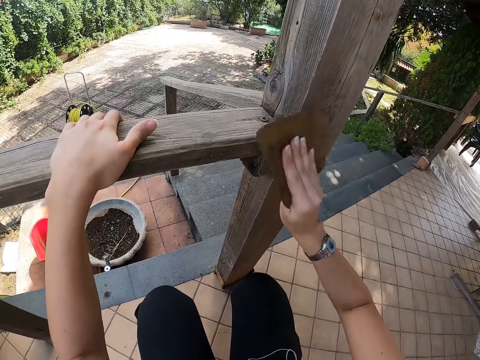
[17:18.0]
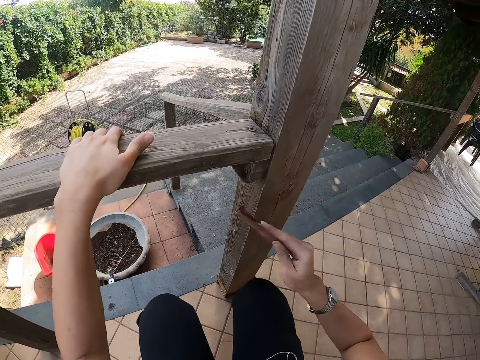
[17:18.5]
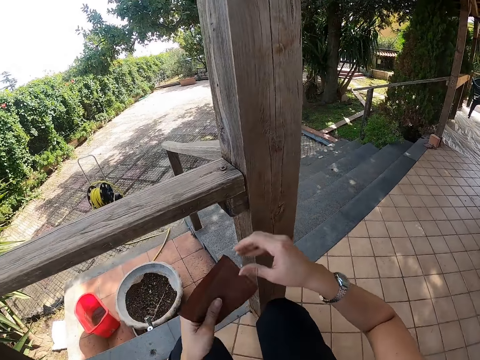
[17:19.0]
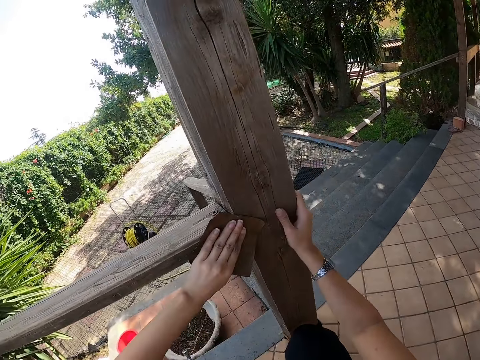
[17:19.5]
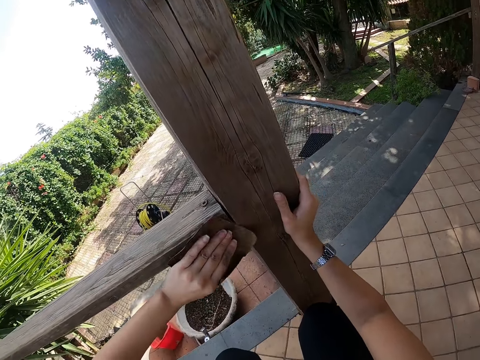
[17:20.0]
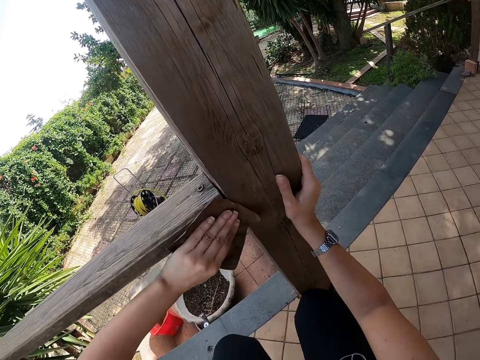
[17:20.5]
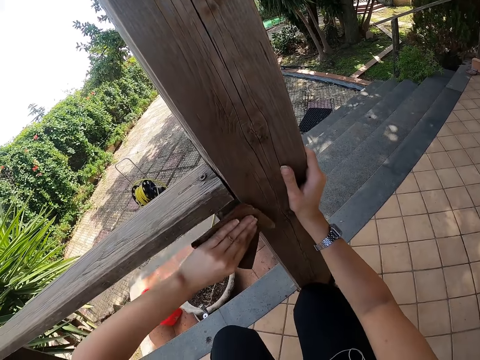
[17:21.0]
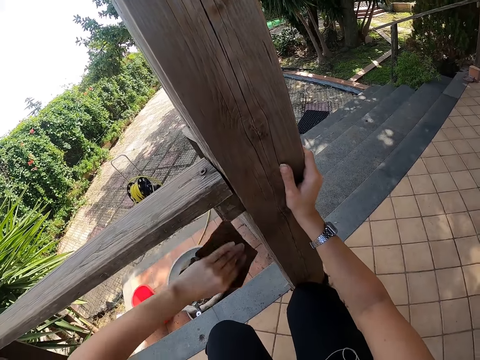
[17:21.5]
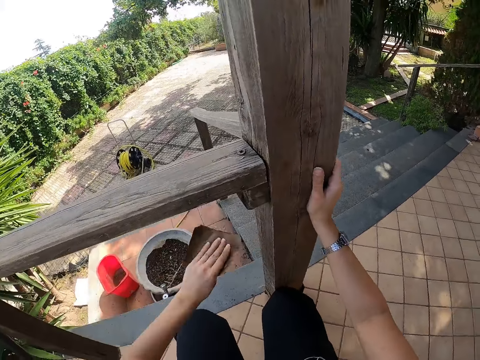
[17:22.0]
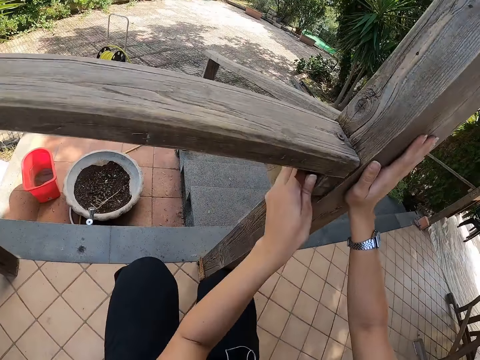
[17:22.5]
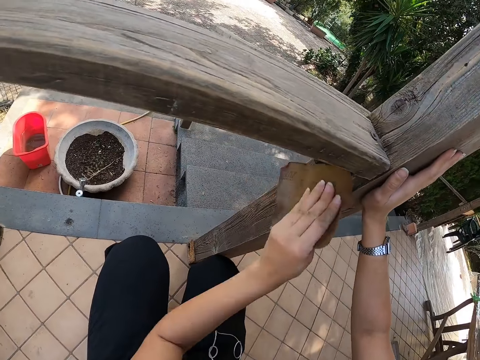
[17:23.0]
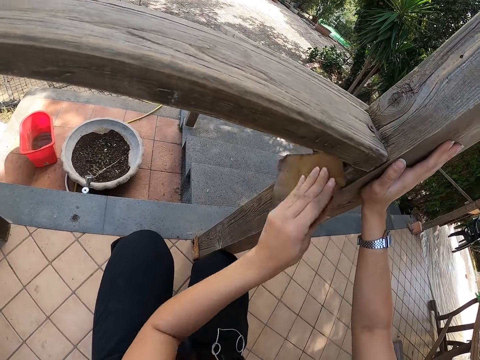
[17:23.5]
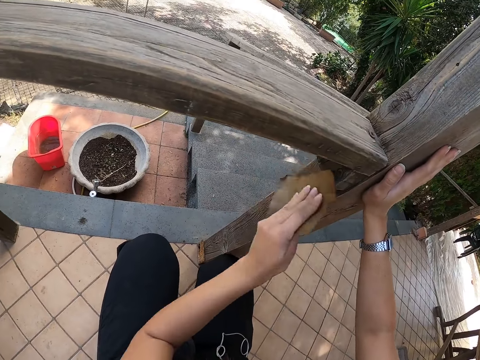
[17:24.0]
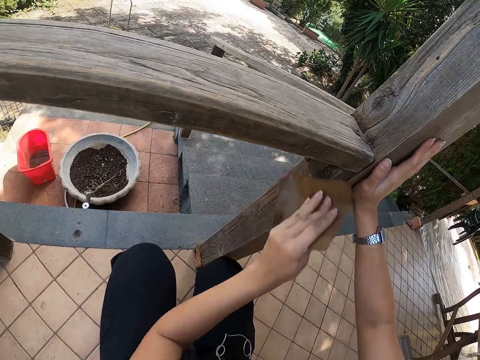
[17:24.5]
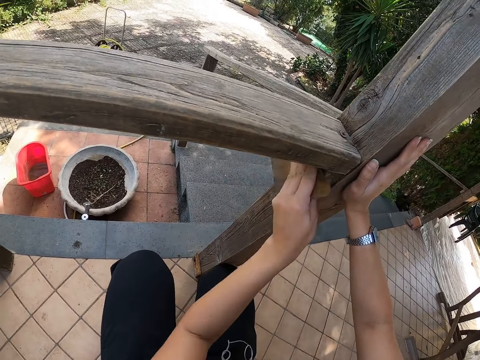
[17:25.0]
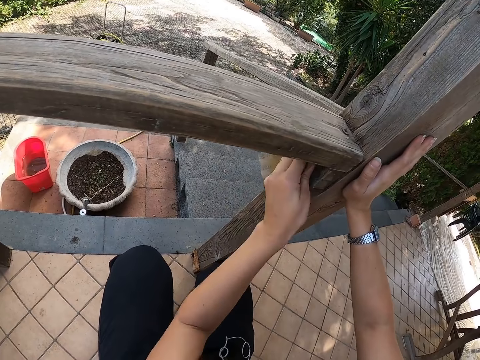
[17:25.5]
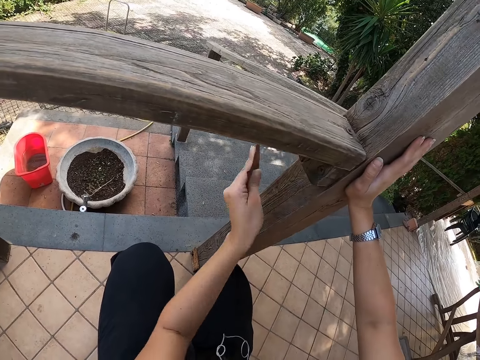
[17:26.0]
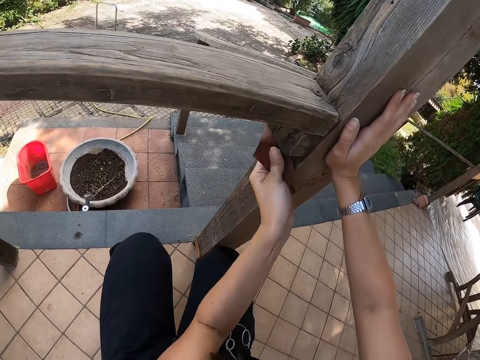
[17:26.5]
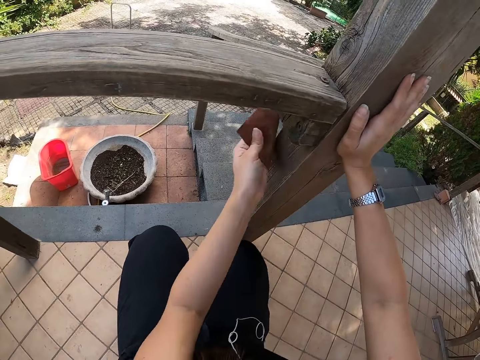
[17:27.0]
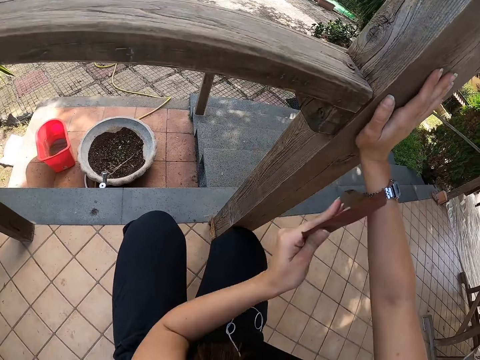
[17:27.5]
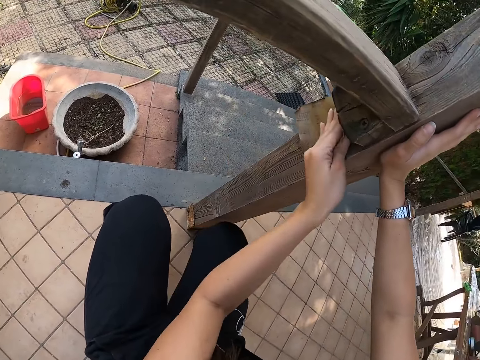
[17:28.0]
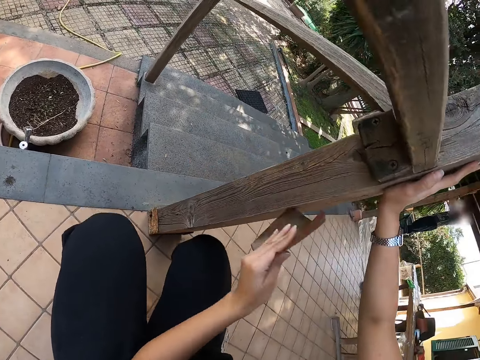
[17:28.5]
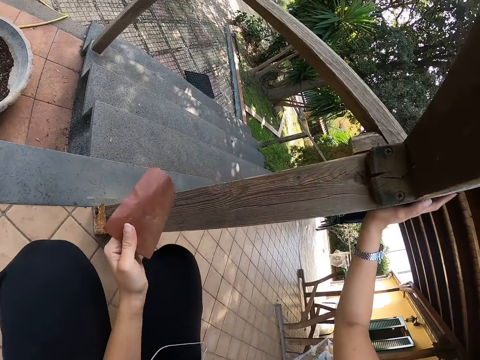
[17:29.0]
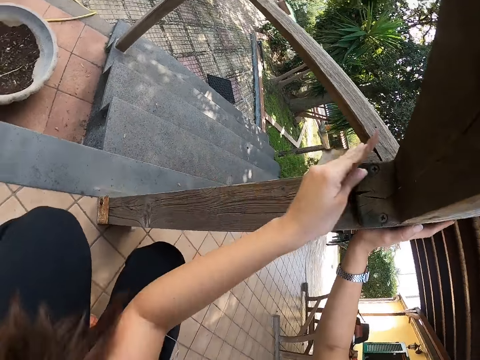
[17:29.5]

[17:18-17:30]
The camera wearer passes the sandpaper from her right hand to her left hand. She smoothens the porch with the sandpaper.

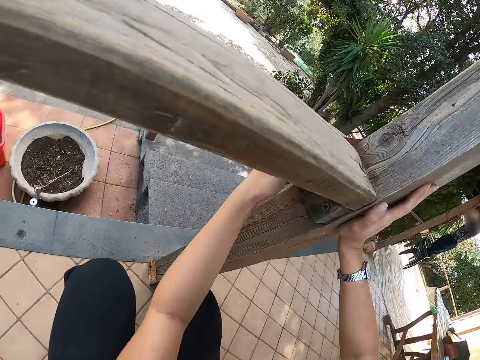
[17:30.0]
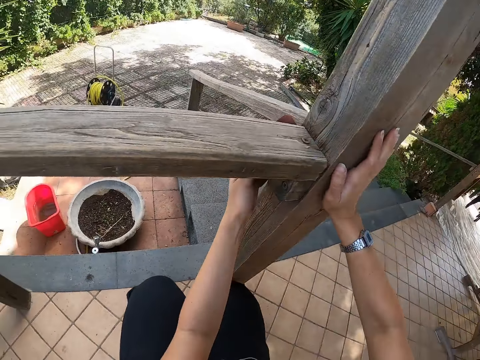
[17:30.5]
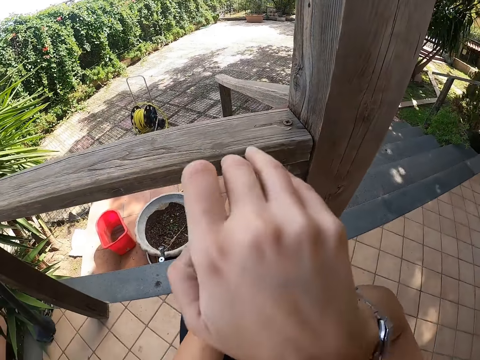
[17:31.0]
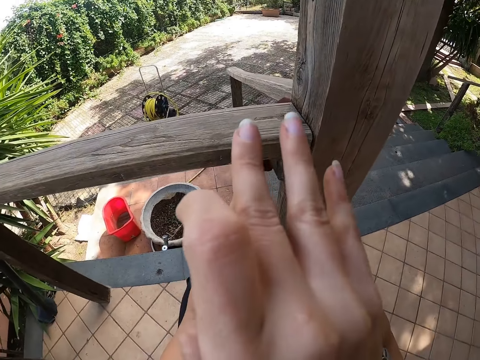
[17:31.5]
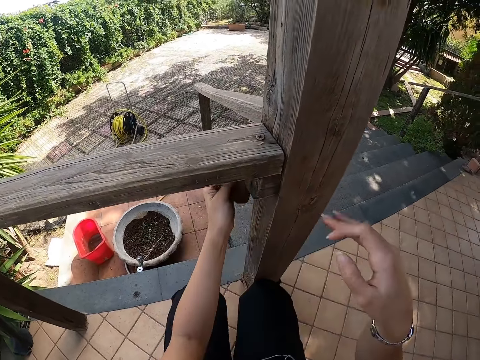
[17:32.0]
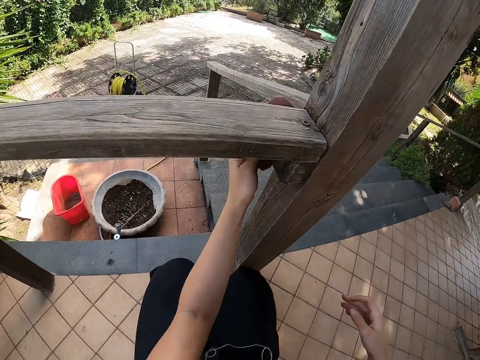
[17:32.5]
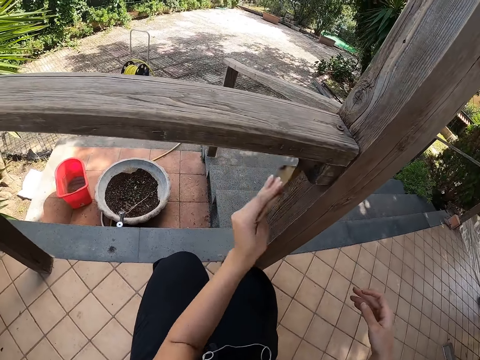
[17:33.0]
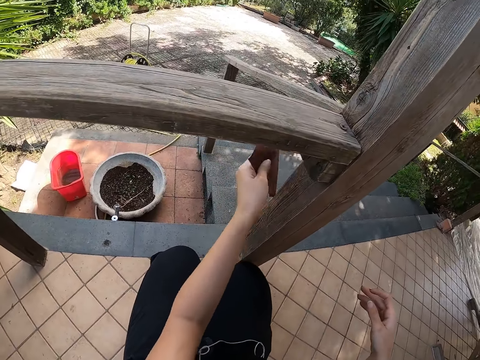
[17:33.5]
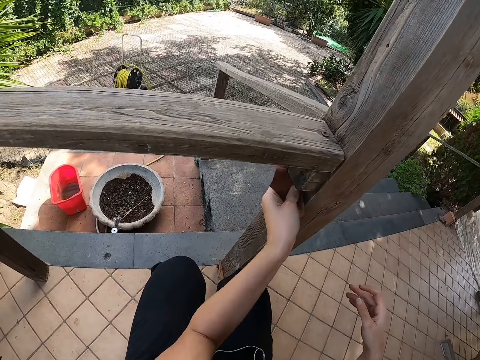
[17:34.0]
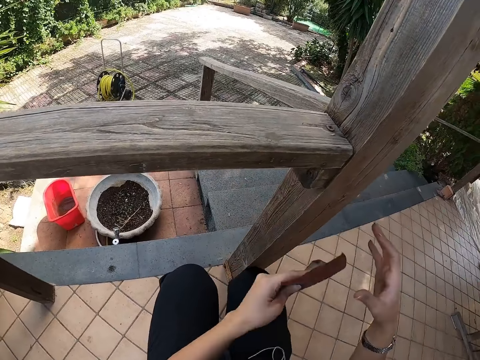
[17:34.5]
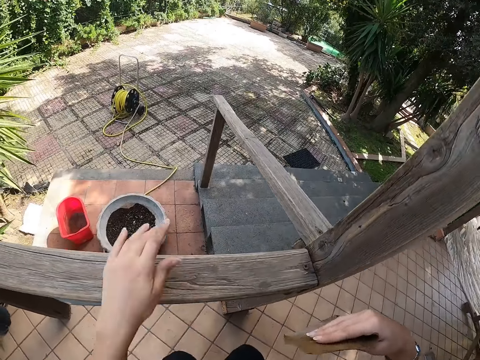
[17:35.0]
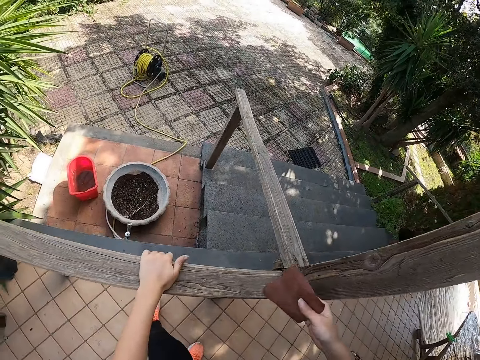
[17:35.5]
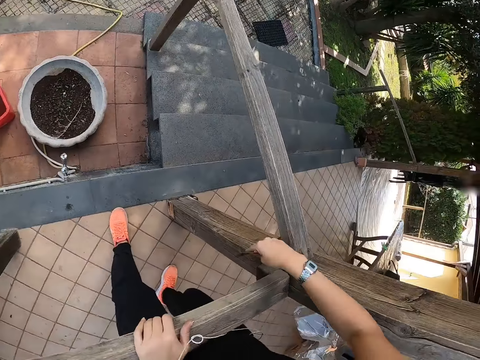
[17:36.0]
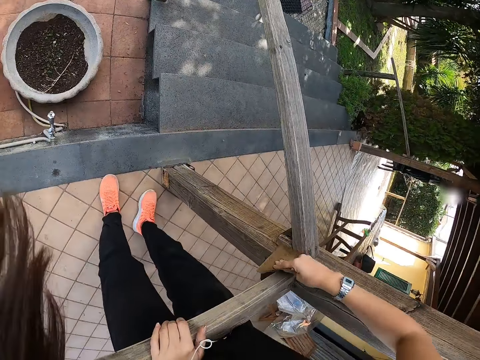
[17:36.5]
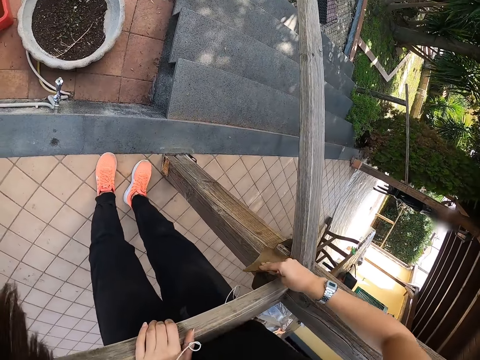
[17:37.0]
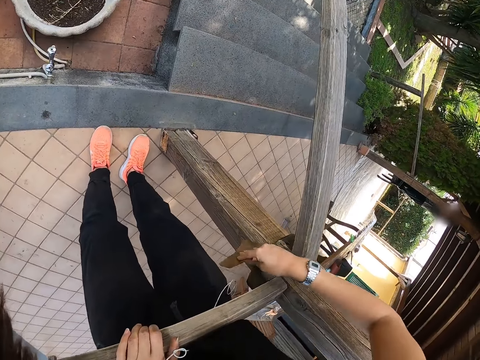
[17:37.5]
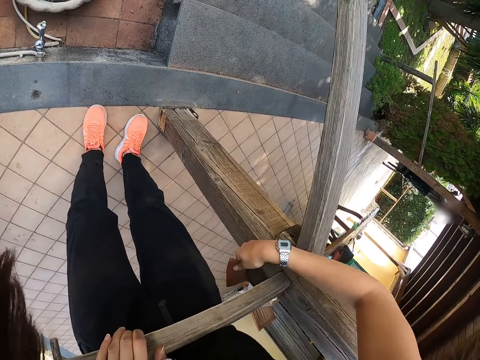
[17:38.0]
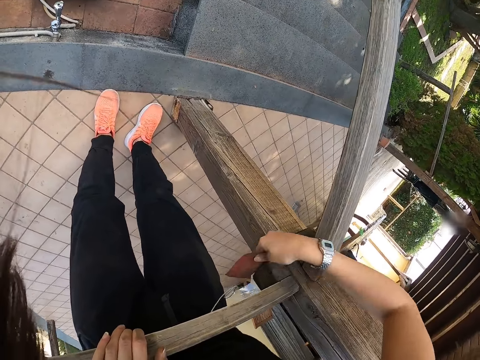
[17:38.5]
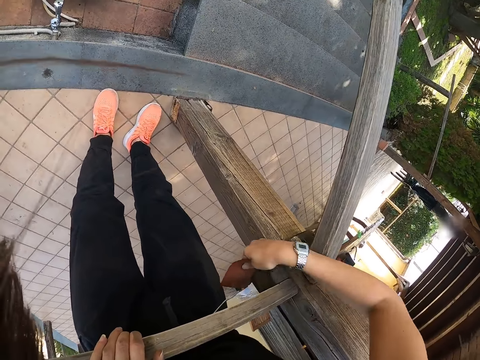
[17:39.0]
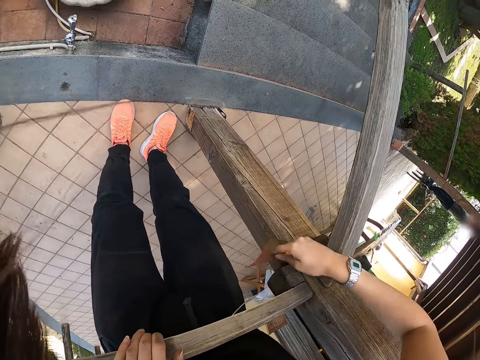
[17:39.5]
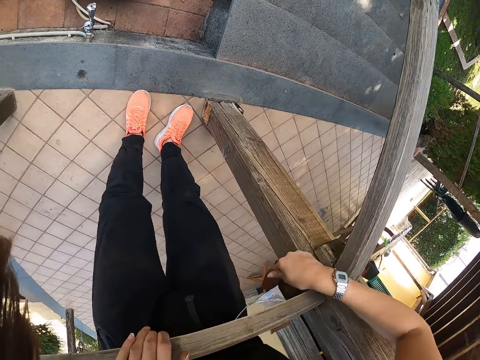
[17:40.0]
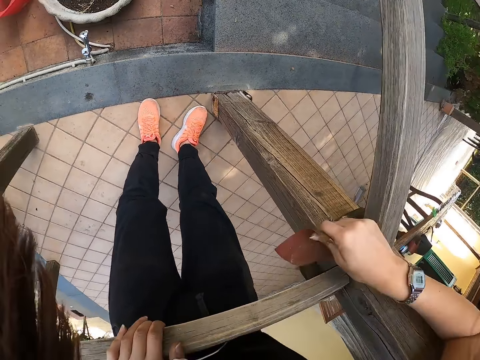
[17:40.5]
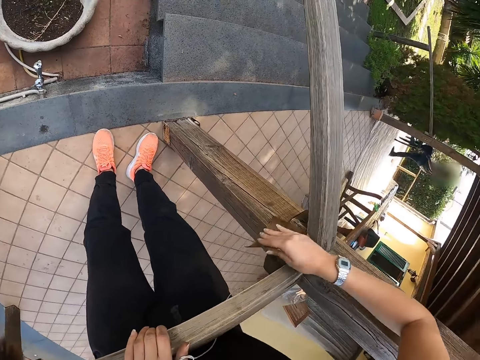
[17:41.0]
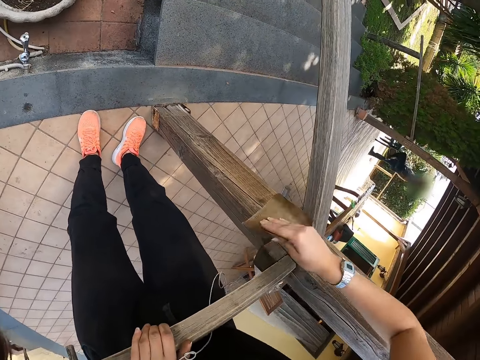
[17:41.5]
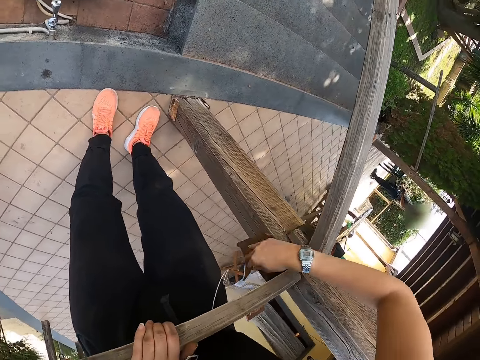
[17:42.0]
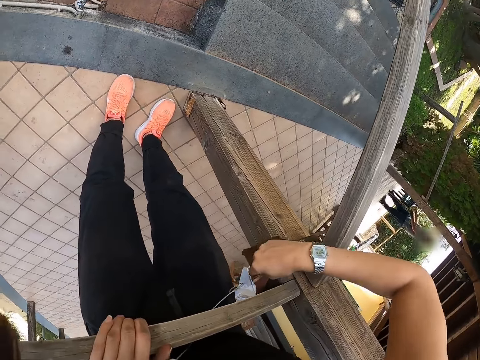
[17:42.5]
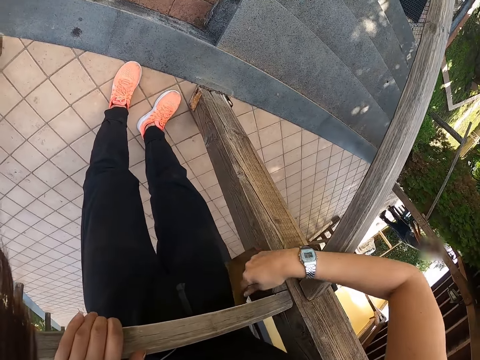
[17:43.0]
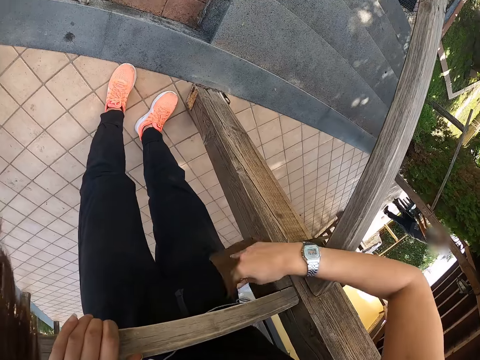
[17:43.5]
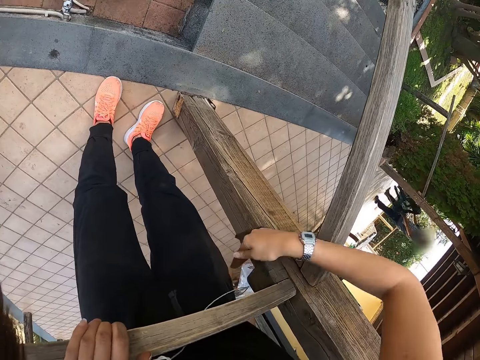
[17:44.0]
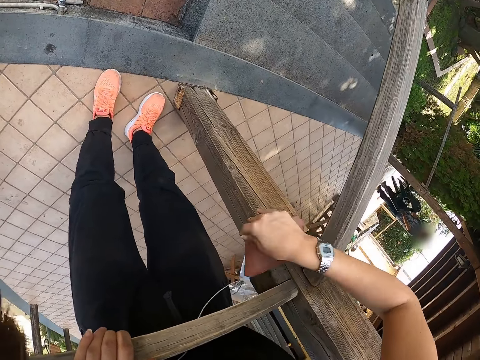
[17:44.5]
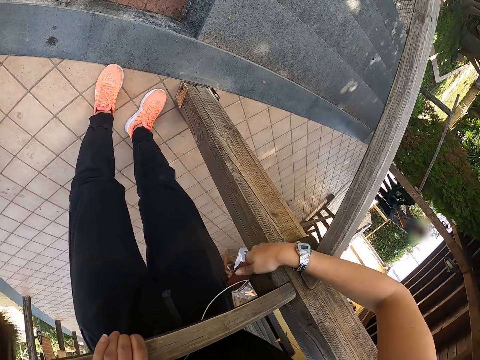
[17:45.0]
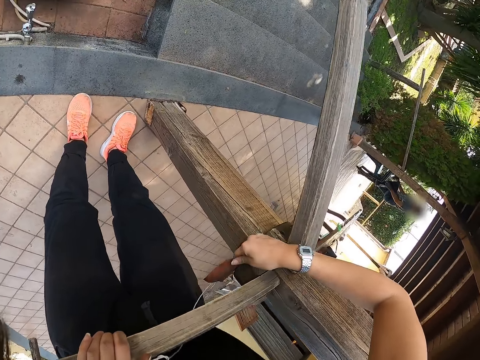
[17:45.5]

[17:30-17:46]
The camera wearer cleans her face with her right hand. She passes the sandpaper from her left hand to her right hand. She rises. She holds wood with her left hand. She touches the sandpaper with her right hand. She smoothens the porch with the sandpaper.
